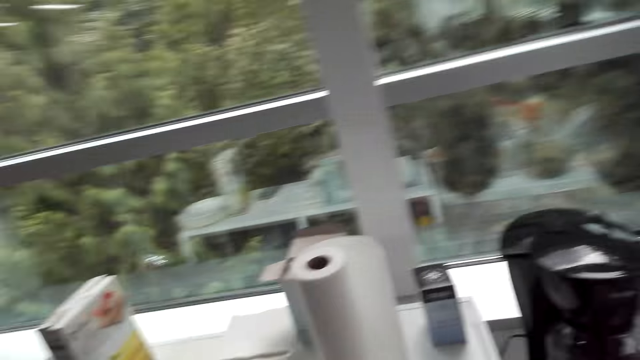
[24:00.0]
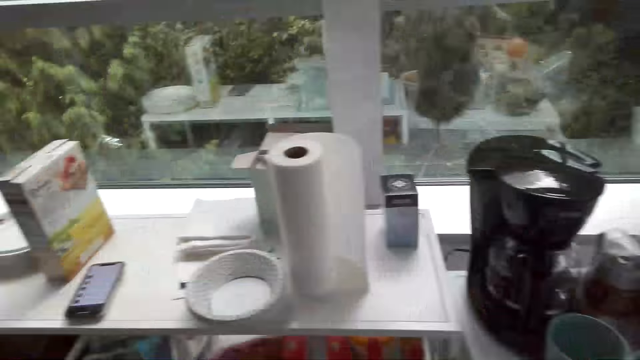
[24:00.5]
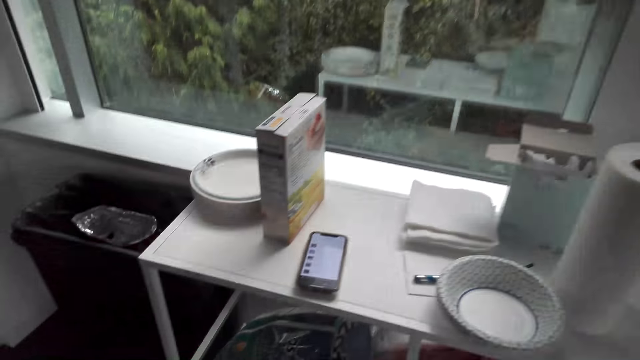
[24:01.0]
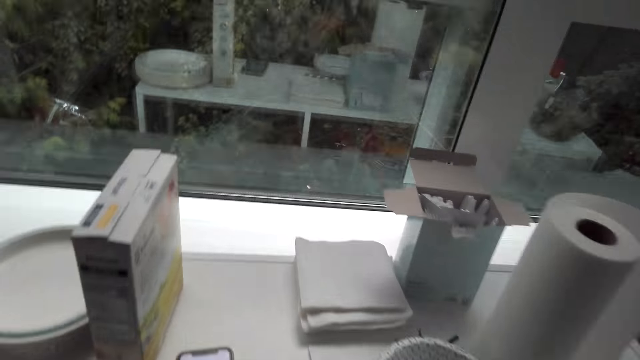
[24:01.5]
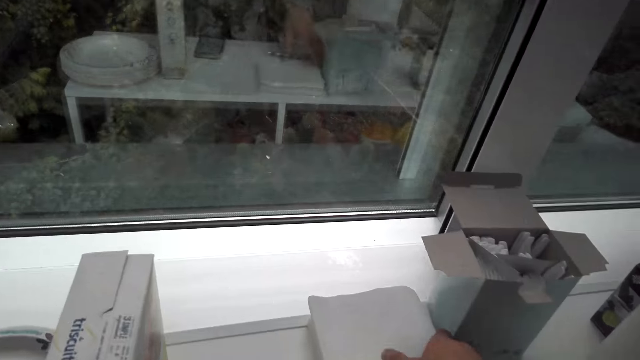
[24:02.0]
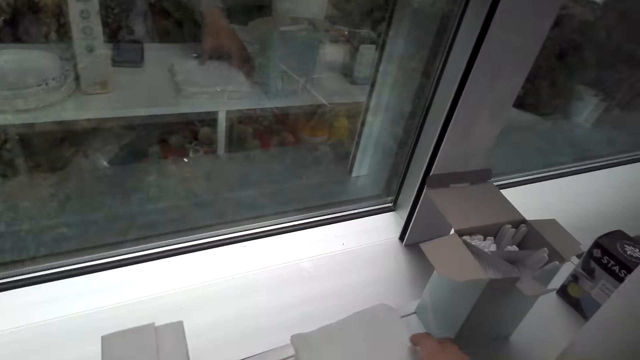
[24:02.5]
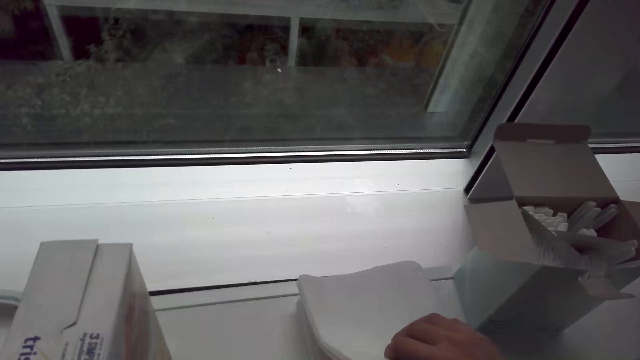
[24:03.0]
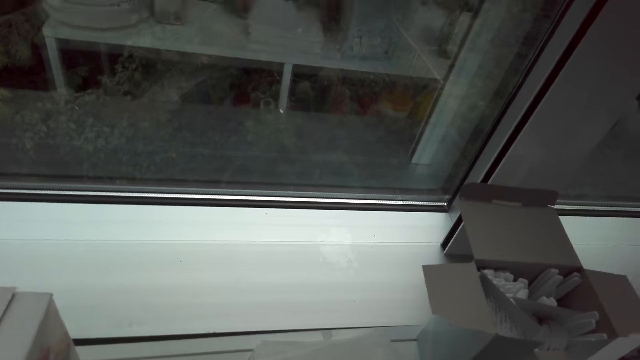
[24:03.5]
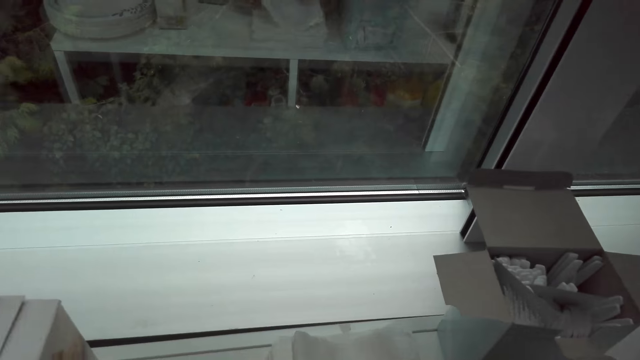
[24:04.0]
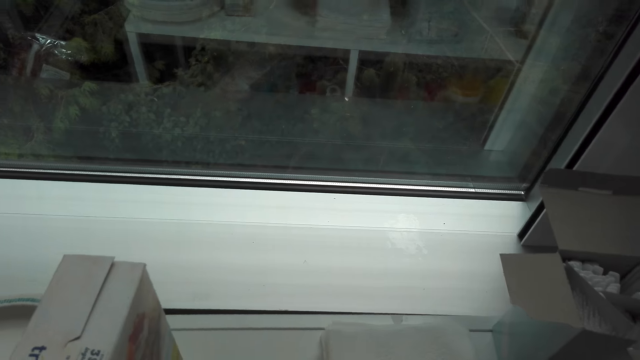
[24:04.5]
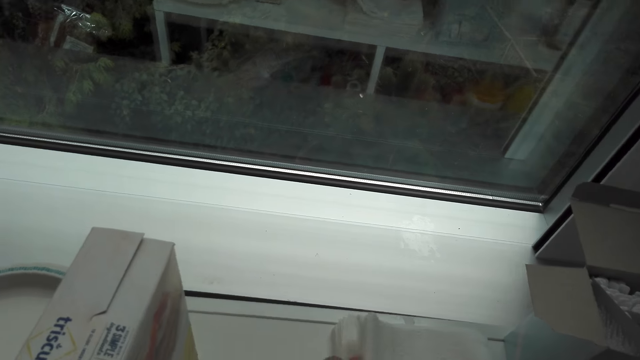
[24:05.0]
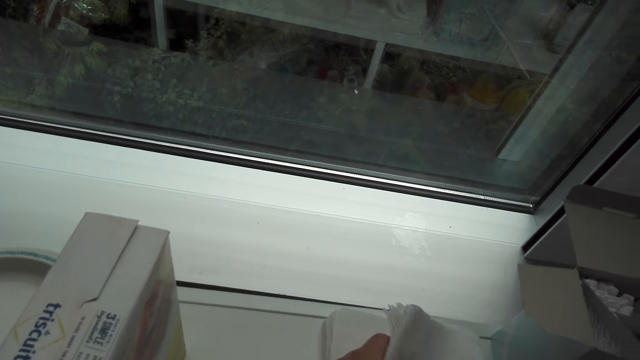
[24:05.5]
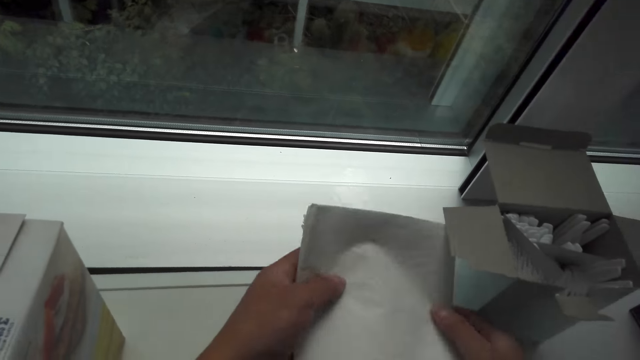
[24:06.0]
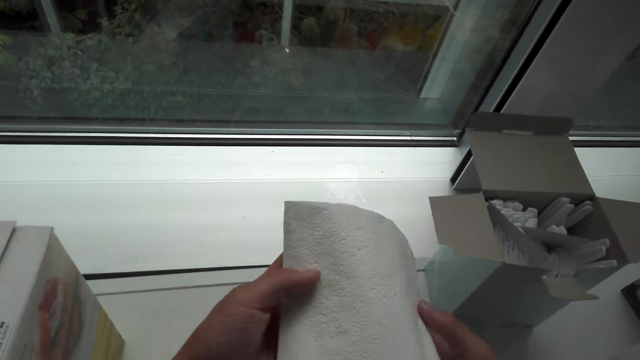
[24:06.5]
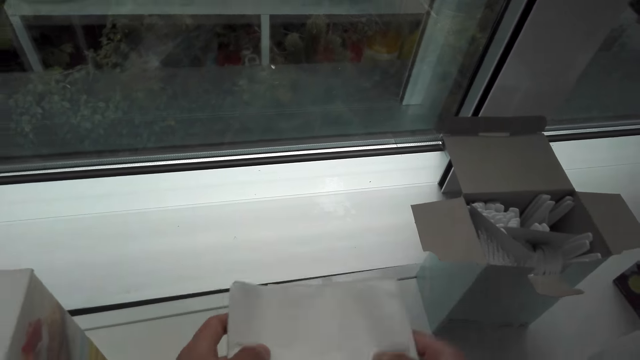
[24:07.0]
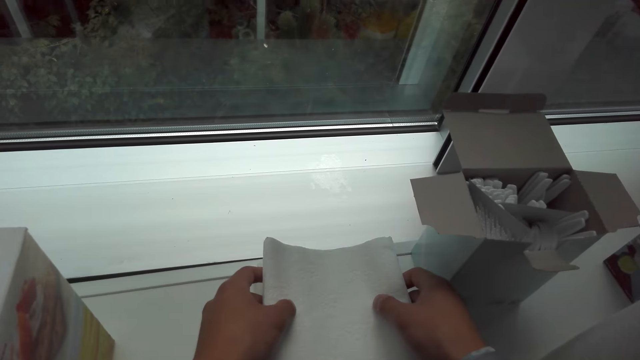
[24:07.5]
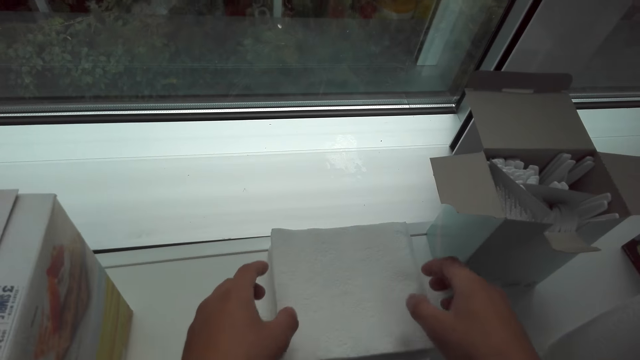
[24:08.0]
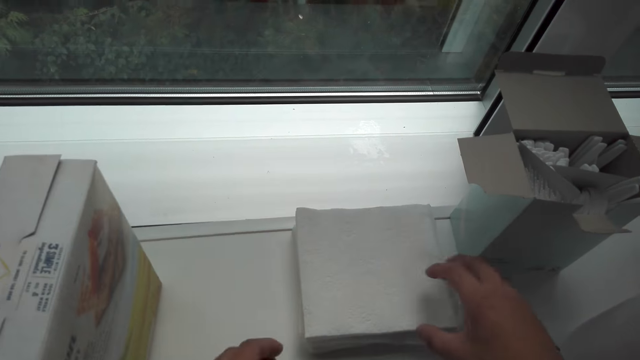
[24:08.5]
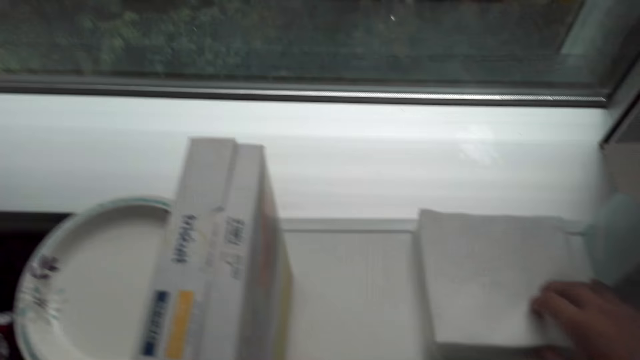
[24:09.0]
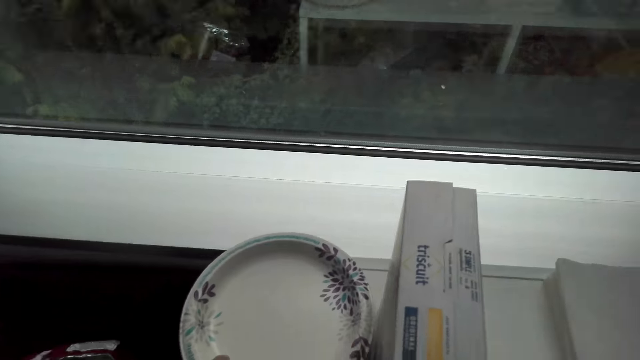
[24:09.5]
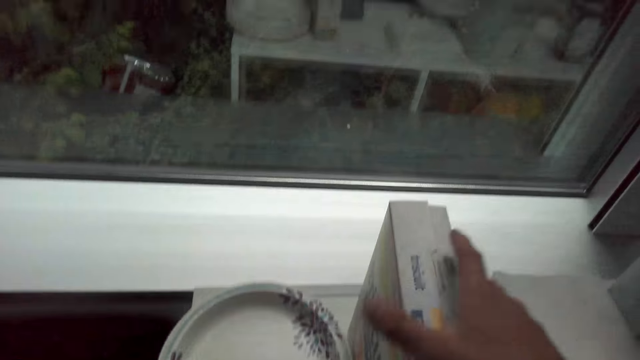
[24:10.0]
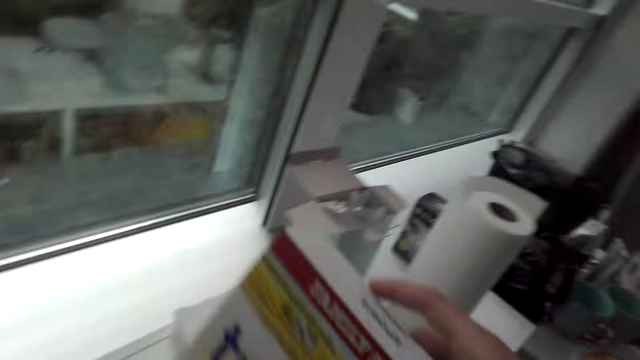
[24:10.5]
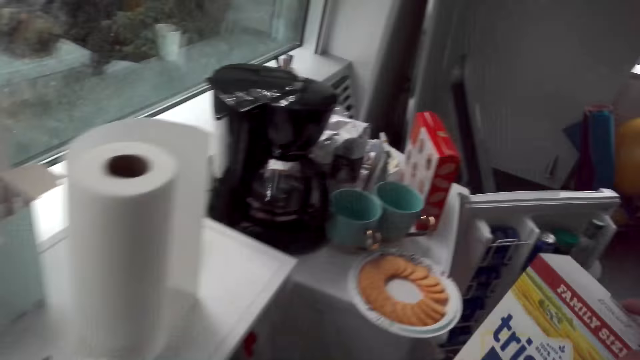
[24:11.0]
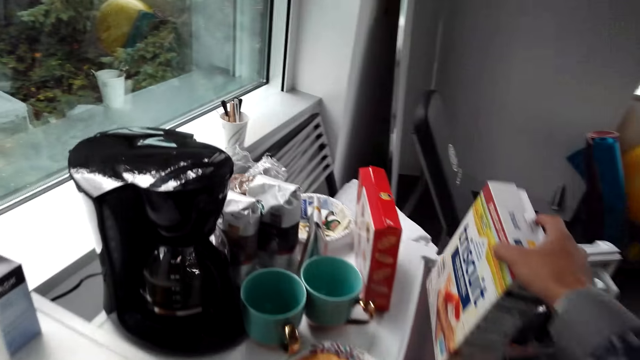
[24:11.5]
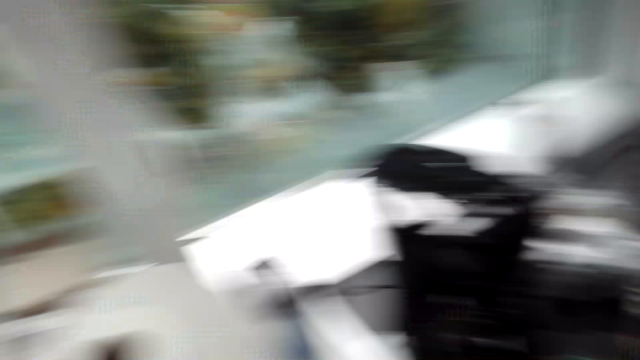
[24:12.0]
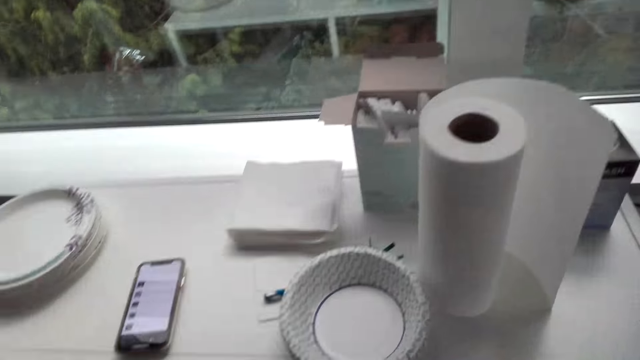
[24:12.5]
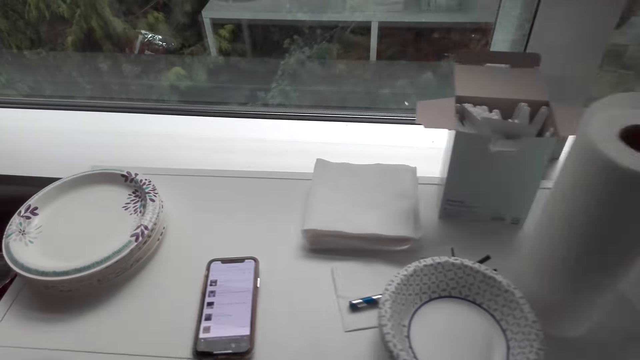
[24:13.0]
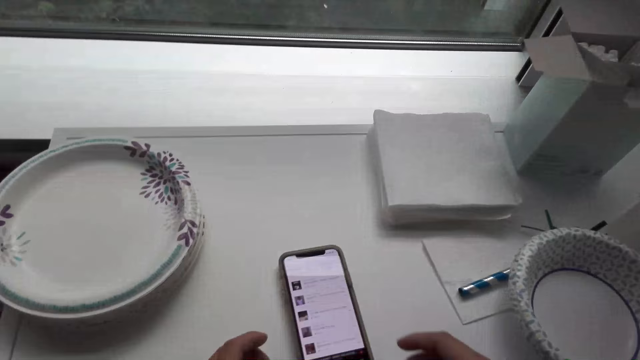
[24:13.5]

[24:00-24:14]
The camera wearer puts the packet on the counter. They move serviettes. They pick up the pieces of serviette. They put down the pieces of serviette. They pick a packet of biscuits and put the packet on top of the fridge.

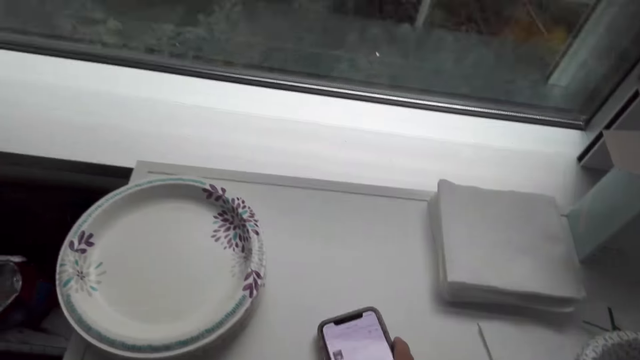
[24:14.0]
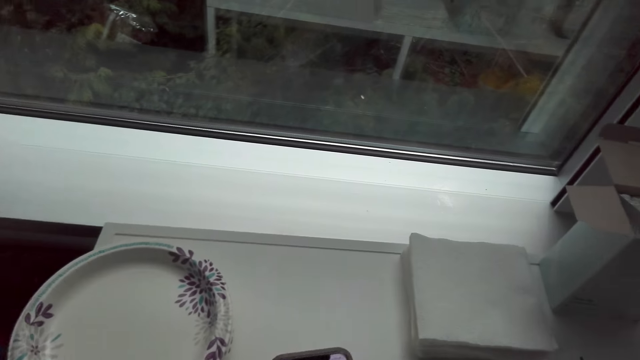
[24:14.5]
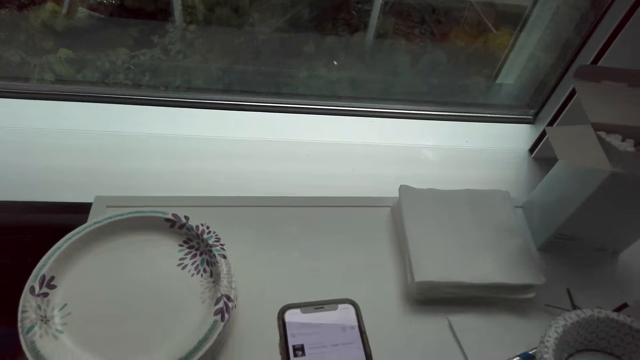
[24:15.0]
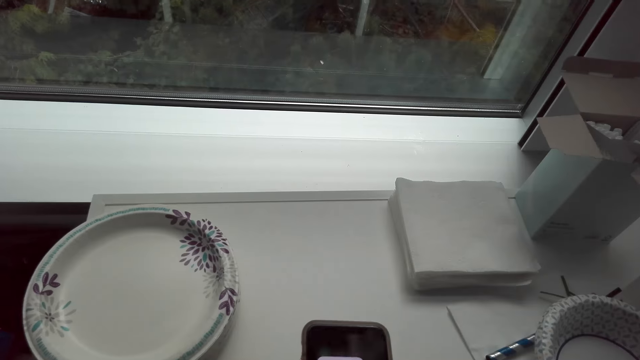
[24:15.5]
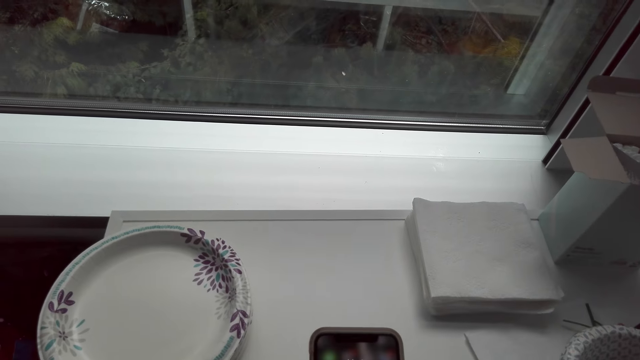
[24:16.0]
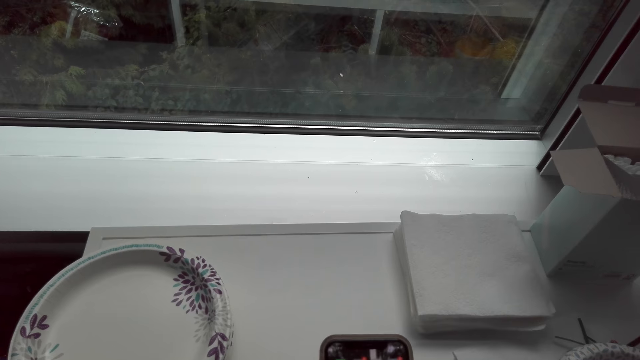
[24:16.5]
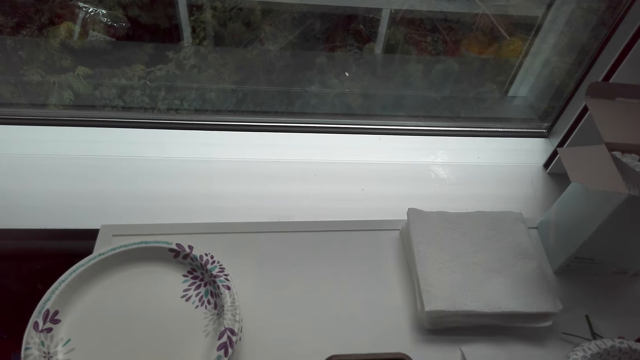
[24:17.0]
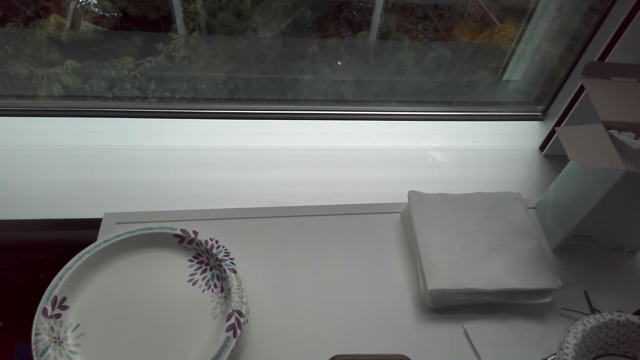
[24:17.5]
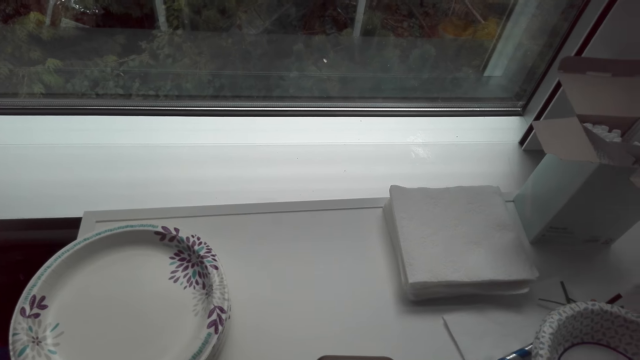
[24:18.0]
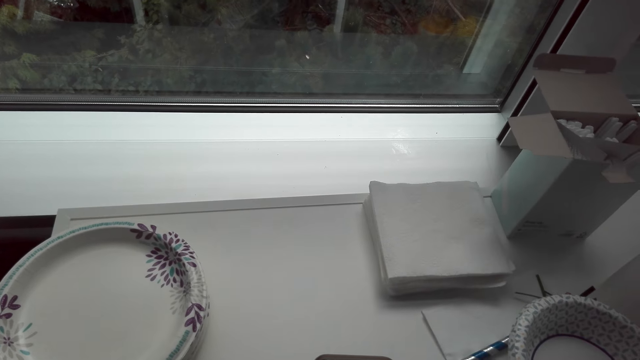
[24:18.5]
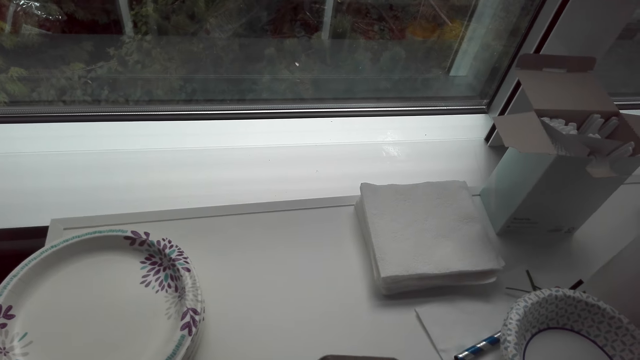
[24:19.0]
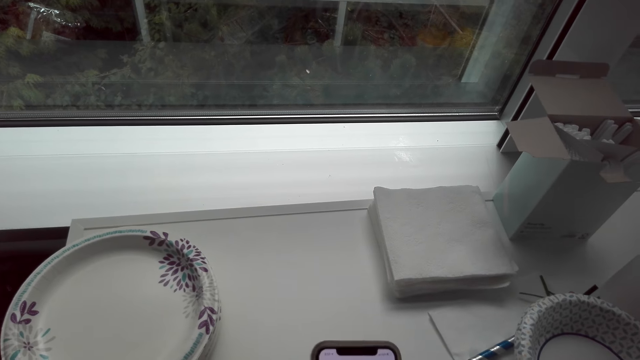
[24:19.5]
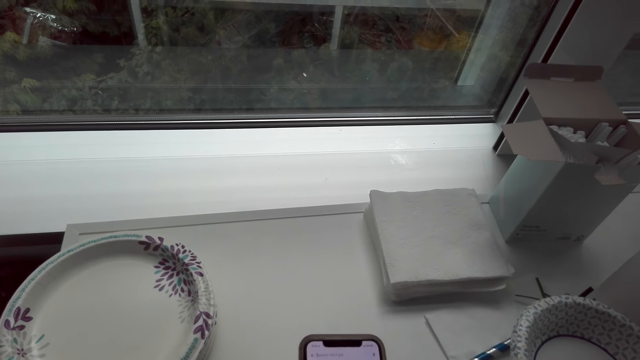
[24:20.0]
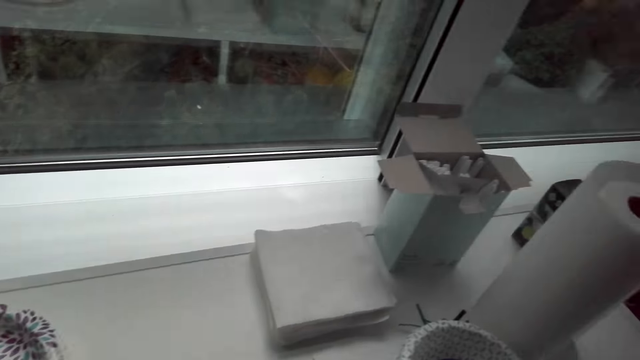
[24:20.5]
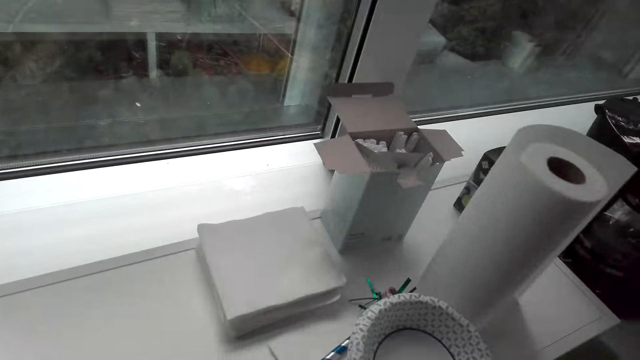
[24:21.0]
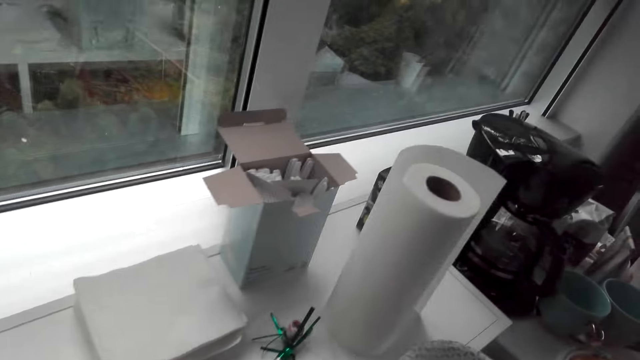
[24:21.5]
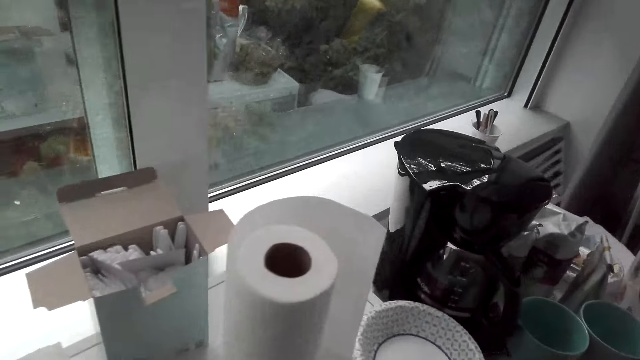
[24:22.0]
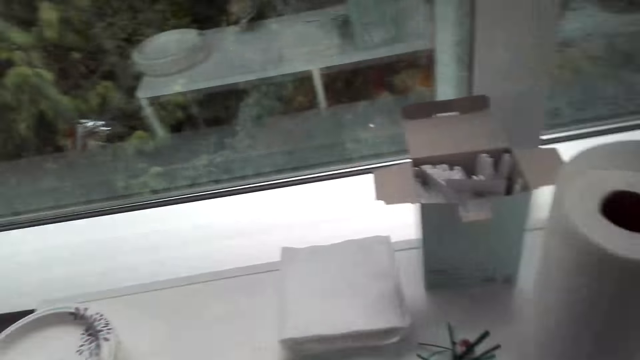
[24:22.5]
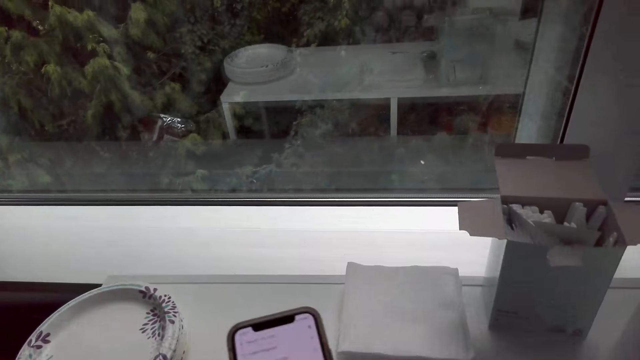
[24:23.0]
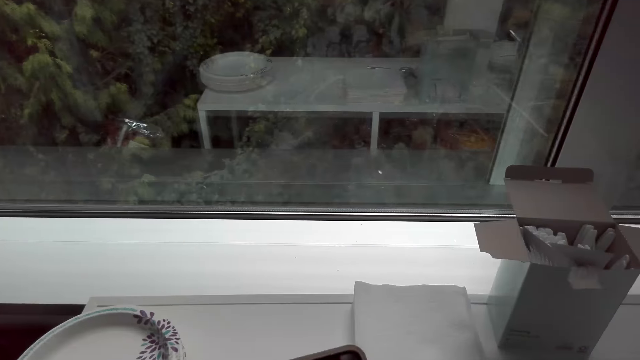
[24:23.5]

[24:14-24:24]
The camera wearer picks up the phone and operates the phone. They pick the bowl and put the bowl on the counter.
